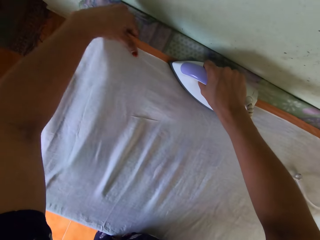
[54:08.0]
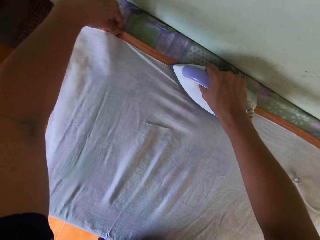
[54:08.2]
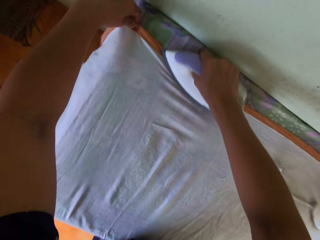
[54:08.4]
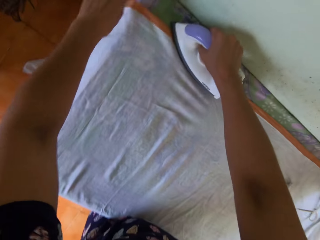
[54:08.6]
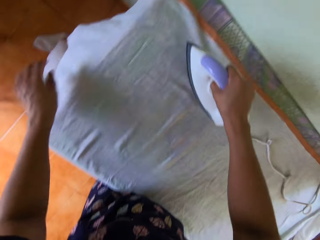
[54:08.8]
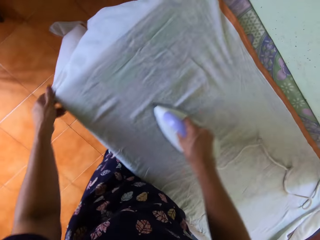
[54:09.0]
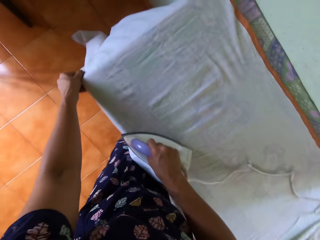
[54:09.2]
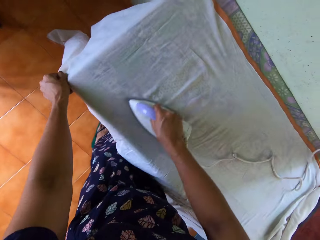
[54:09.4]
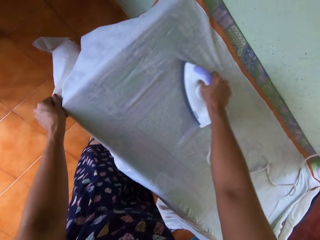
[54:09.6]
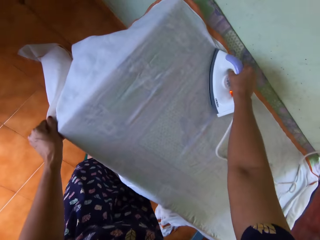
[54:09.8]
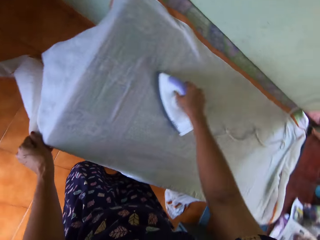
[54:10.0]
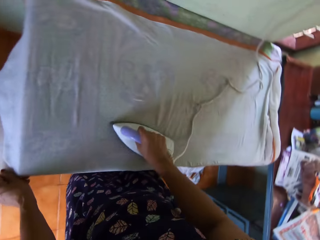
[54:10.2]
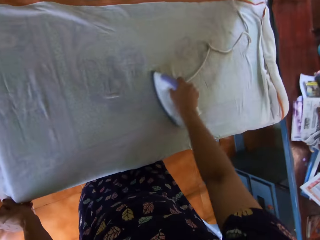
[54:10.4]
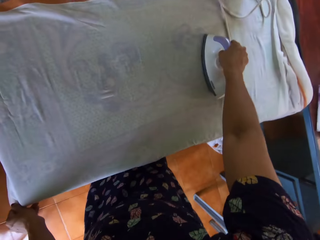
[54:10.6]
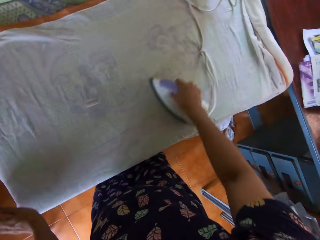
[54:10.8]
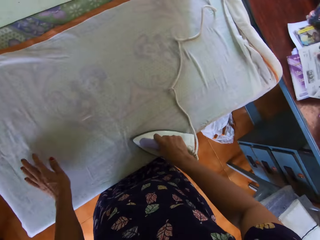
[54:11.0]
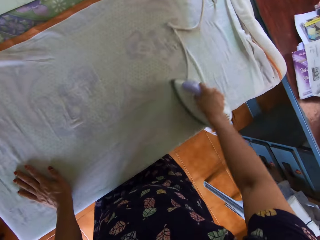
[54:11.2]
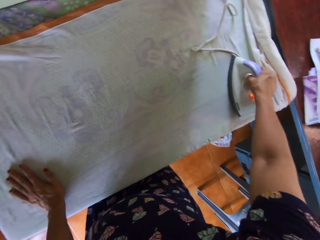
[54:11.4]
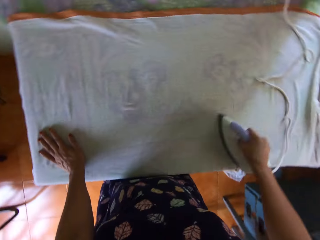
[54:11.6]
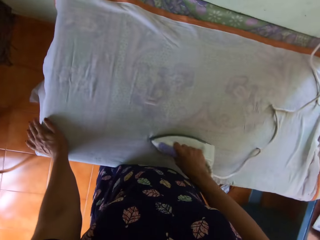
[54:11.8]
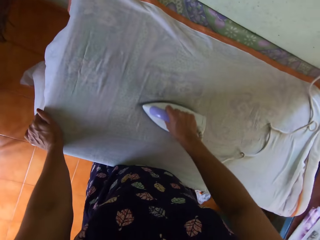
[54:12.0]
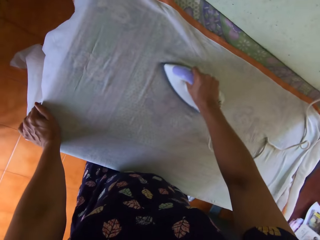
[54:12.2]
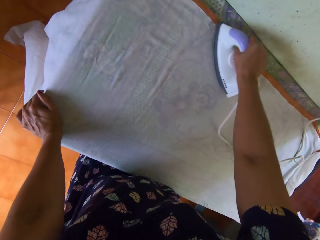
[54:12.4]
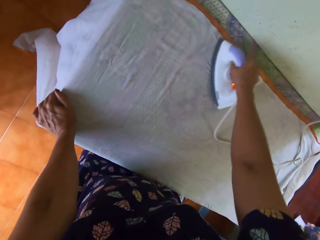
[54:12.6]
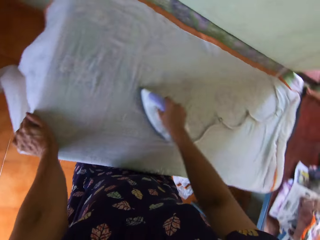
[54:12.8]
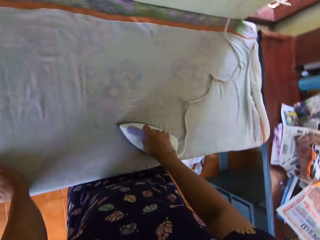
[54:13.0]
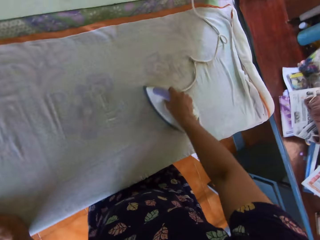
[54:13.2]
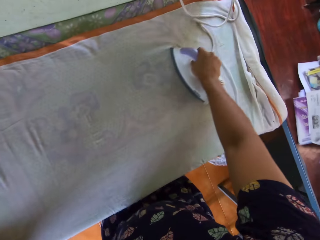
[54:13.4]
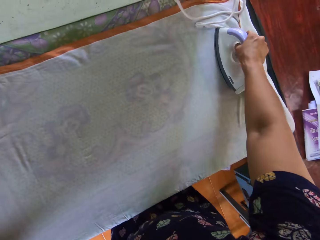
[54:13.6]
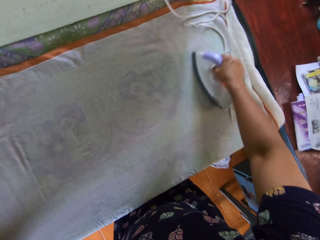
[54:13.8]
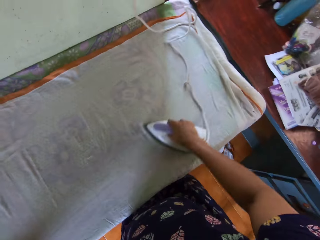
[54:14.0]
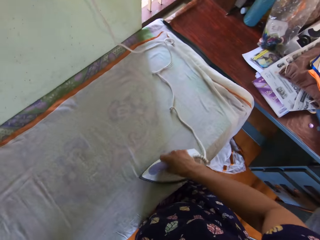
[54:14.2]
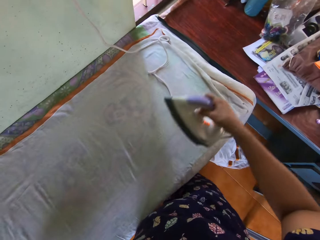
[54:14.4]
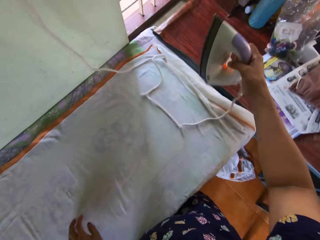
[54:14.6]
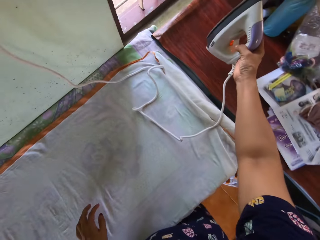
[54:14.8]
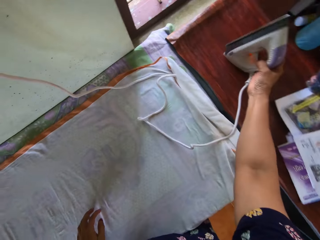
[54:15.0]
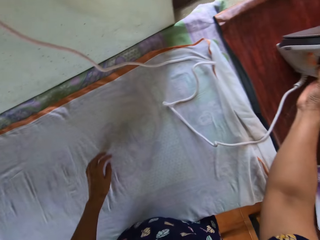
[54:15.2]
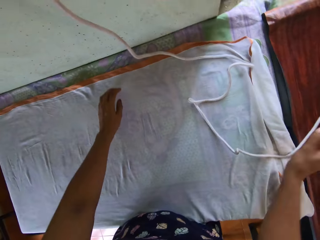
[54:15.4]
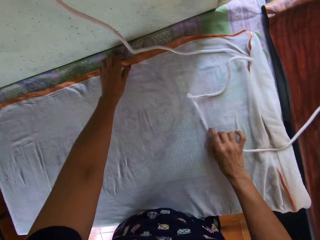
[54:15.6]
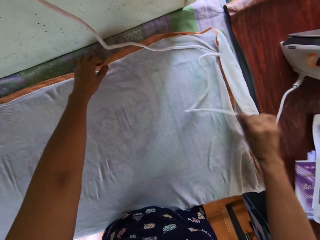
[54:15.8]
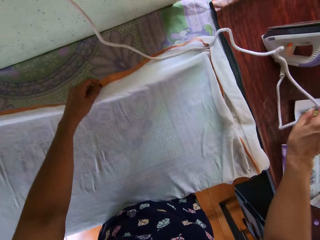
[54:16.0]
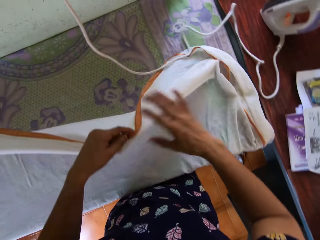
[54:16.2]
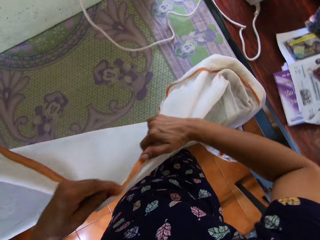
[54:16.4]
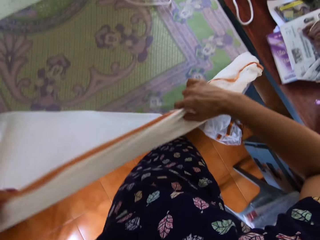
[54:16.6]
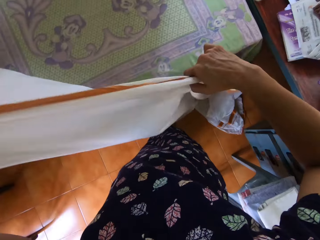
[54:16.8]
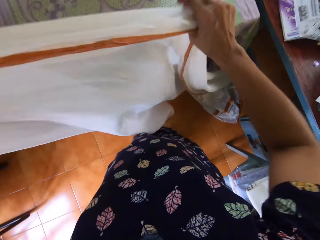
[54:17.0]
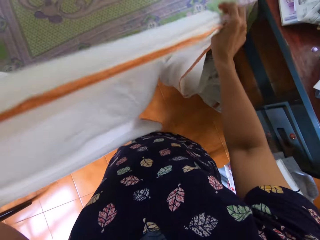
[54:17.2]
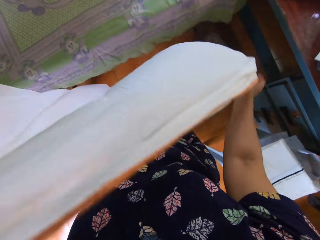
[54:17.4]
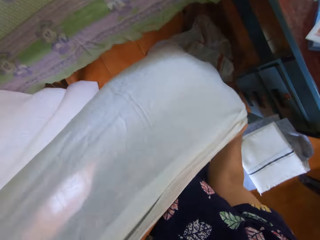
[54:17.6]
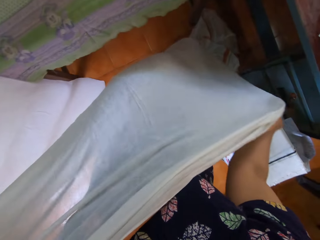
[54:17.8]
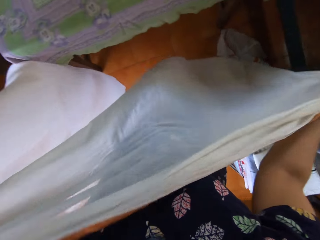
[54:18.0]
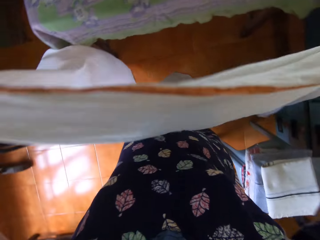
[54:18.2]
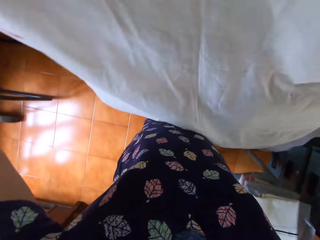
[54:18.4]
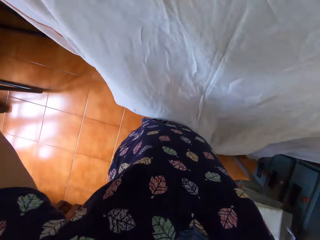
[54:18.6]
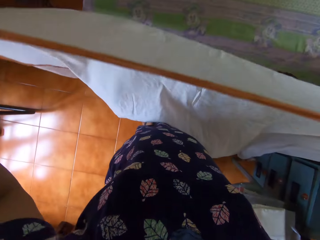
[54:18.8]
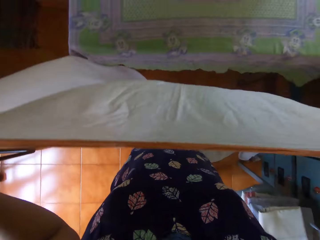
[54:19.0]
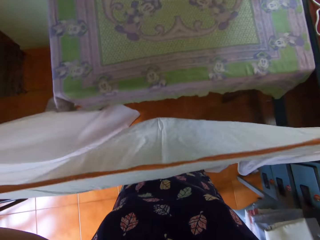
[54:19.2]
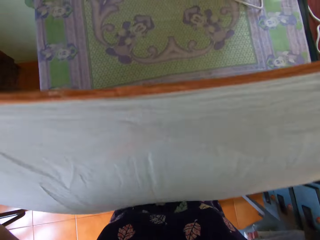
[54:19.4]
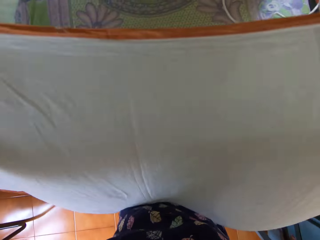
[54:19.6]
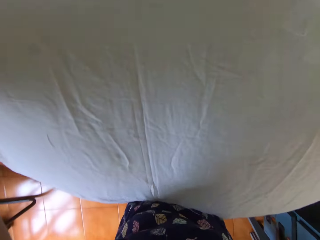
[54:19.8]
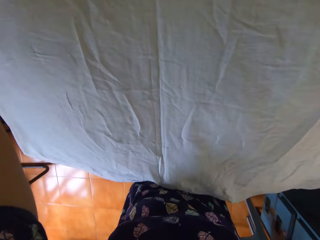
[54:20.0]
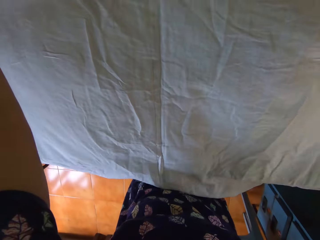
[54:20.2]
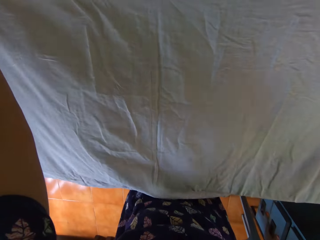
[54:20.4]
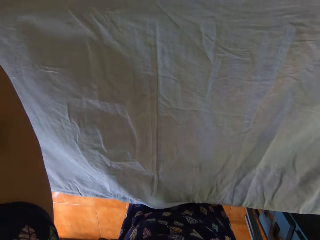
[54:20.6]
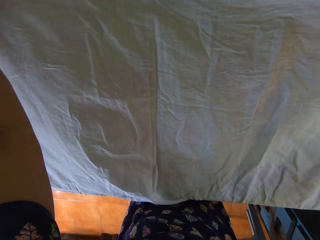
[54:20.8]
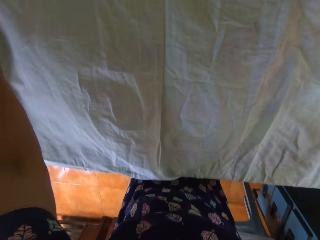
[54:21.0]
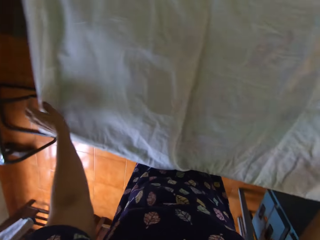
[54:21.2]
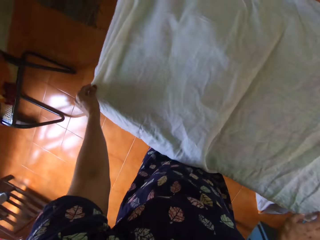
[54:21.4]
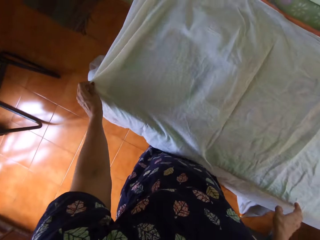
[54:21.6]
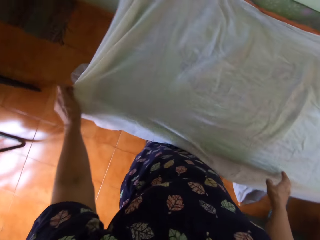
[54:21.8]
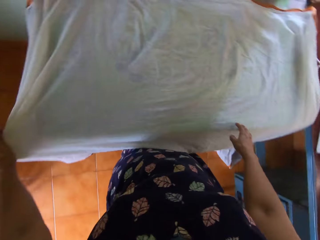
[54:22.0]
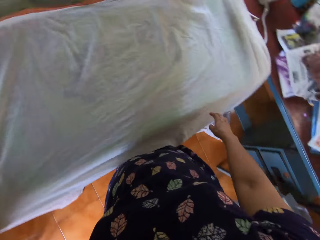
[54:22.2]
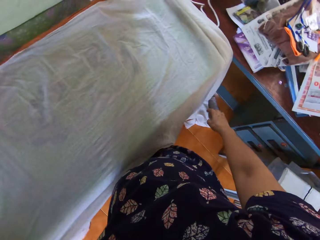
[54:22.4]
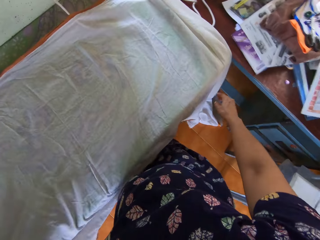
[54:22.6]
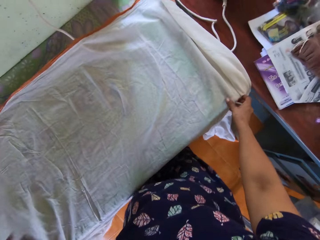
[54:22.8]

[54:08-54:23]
The camera wearer moves her left hand from the fabric. She places her left hand on the fabric while ironing. She removes her hand from the fabric. She places her left hand on the table while ironing. She straightens the bedsheet with the pressing iron in her right hand. She lifts the iron with her right hand. She puts down the iron. She moves the iron cable. She picks up the bedsheet or cloth from the pressing table with both hands. She lays the cloth on the table. She straightens the bedsheet on the pressing table with both hands.

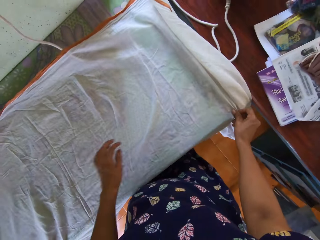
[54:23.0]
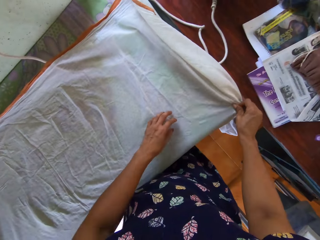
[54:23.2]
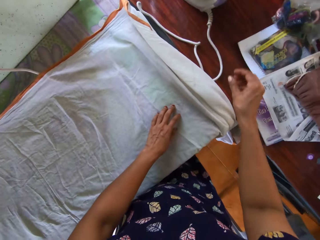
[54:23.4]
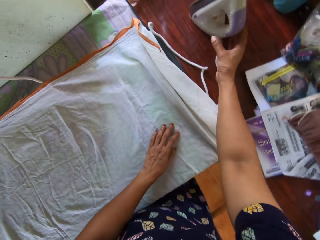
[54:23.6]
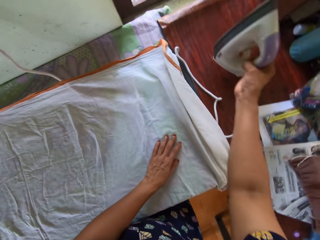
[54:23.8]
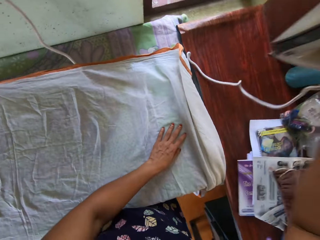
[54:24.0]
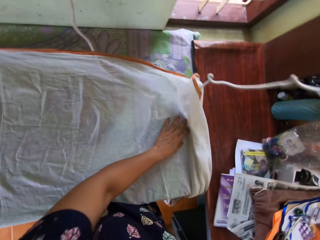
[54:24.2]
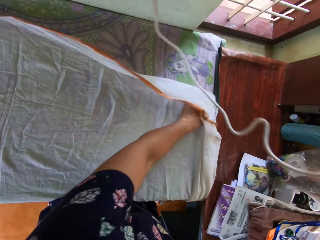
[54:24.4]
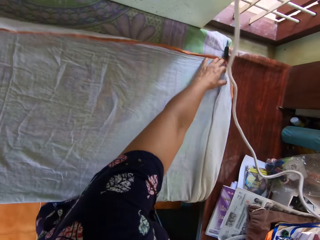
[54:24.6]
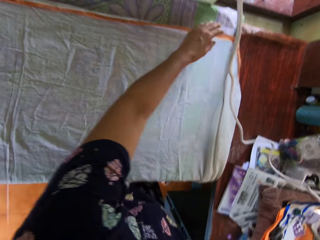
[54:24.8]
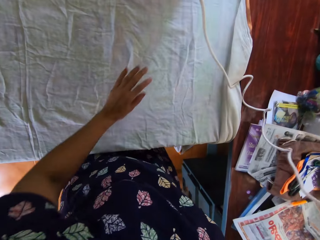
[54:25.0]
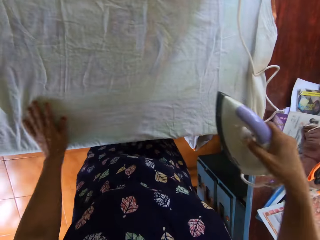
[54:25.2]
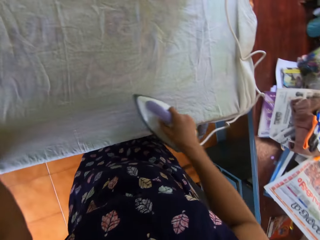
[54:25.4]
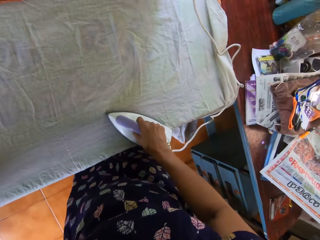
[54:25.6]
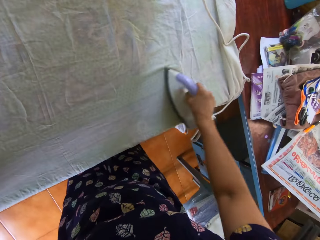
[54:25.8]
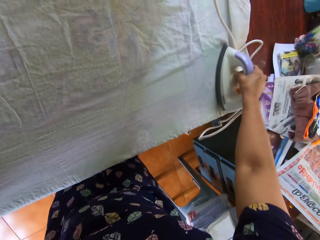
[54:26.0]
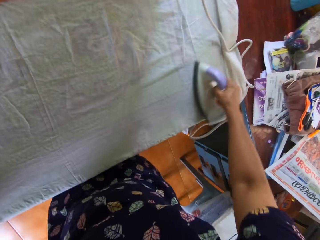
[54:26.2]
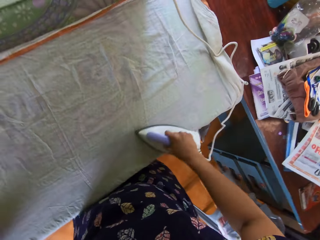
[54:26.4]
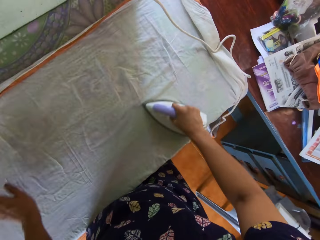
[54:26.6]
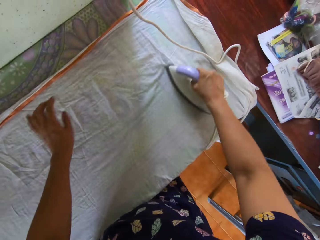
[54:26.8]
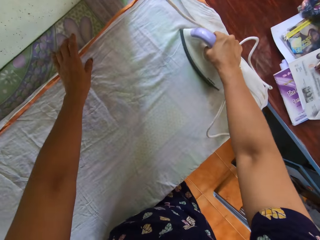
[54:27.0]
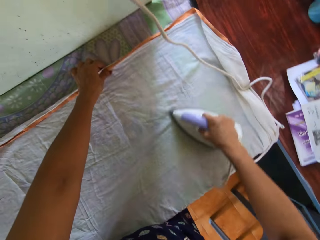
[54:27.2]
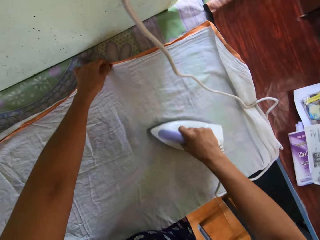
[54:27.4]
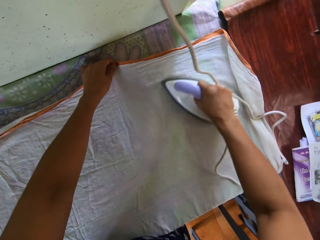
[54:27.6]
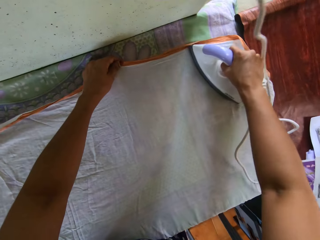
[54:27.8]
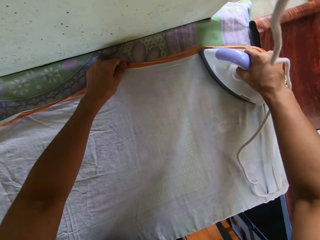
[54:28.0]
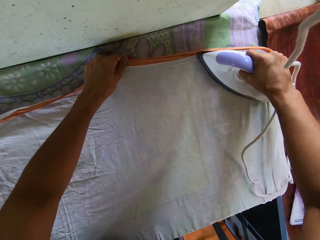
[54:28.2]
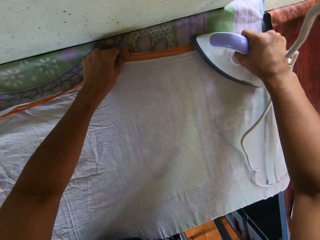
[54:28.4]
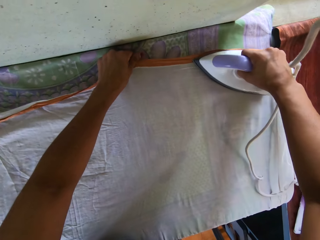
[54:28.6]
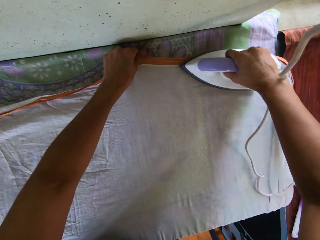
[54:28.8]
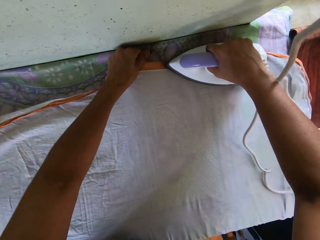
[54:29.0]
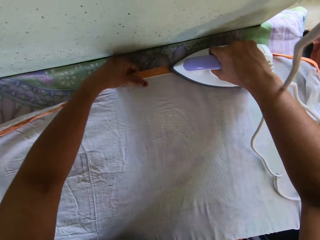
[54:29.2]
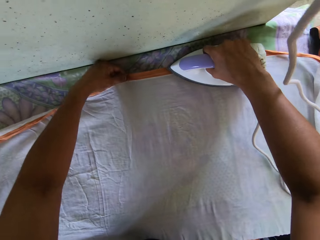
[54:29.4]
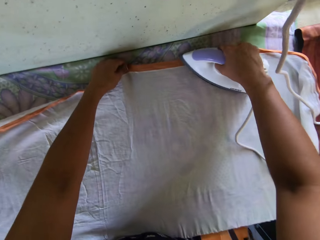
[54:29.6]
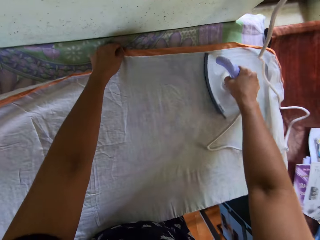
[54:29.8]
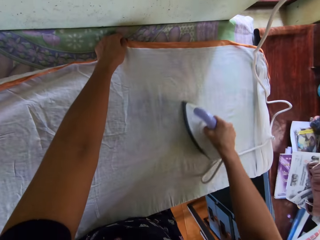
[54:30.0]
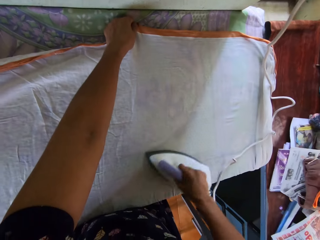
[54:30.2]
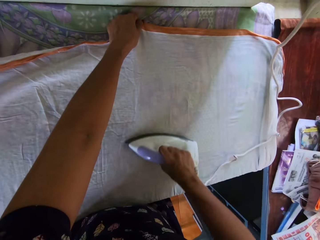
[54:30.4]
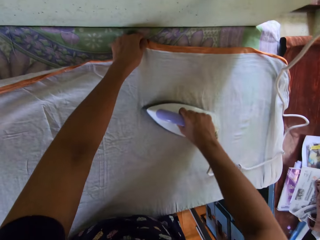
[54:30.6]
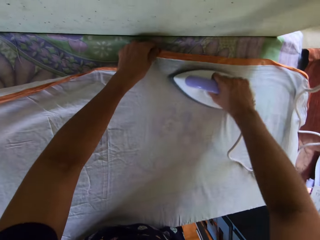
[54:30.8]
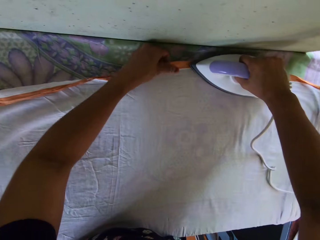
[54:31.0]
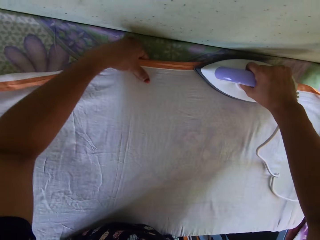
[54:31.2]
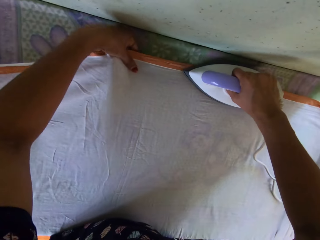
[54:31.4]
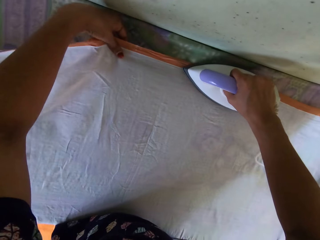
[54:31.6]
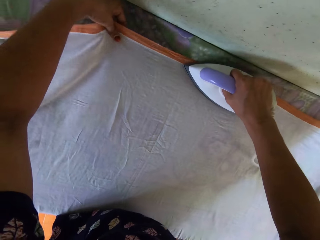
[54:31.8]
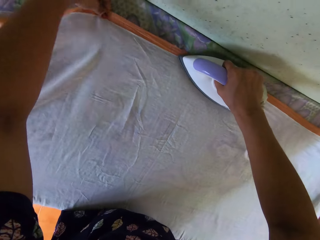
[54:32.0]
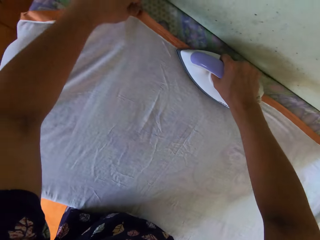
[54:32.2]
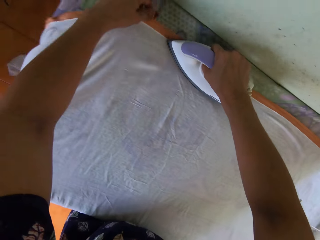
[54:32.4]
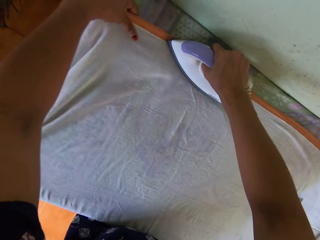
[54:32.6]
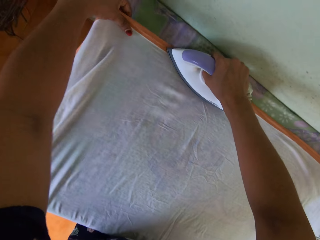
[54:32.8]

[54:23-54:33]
The camera wearer picks the pressing iron up from the desk with his right hand. They straighten the cloth end. They hold down the bedsheet with her left hand. They press the bedsheet on the pressing table with the pressing iron in her right hand.
